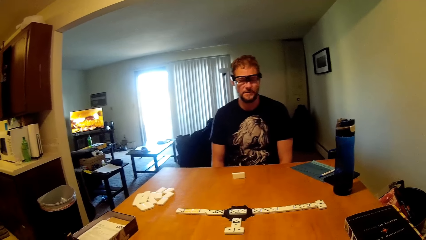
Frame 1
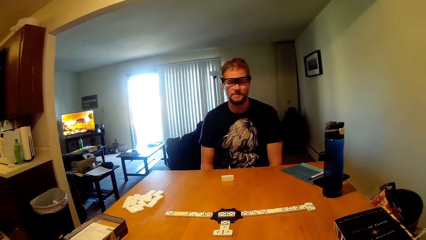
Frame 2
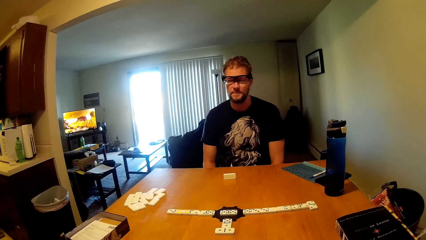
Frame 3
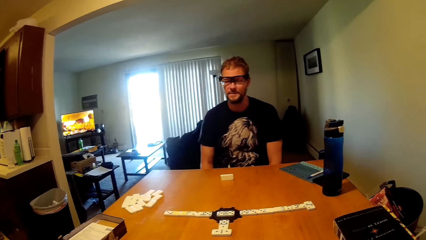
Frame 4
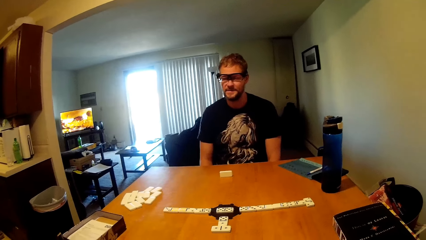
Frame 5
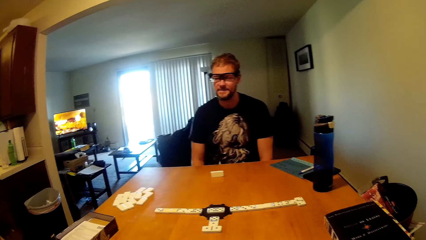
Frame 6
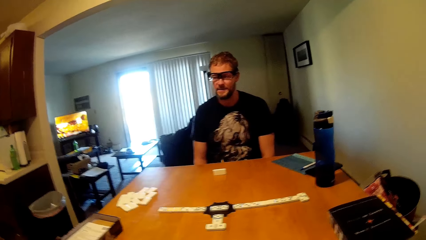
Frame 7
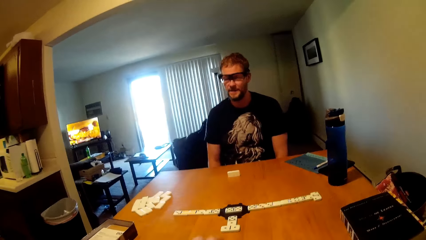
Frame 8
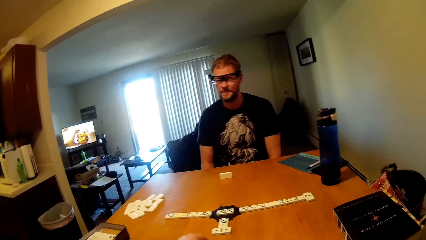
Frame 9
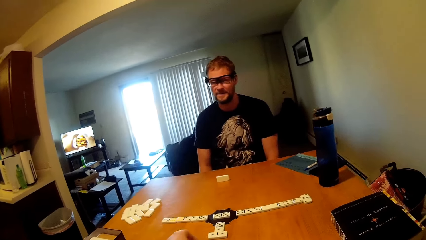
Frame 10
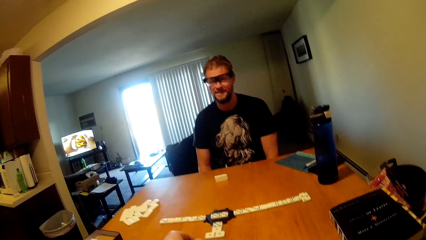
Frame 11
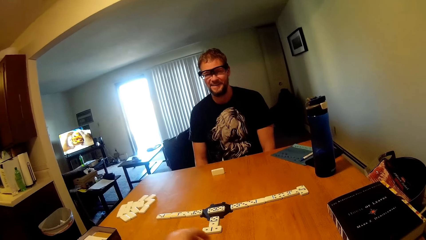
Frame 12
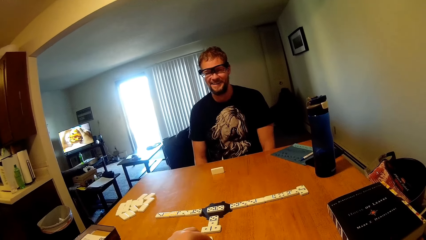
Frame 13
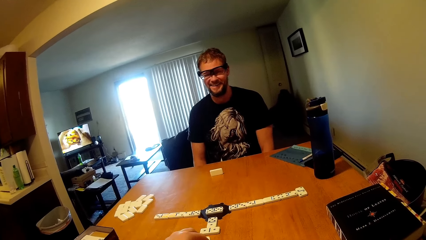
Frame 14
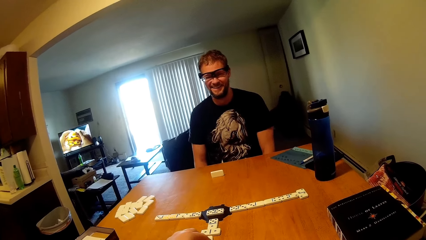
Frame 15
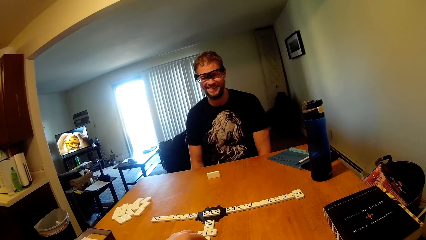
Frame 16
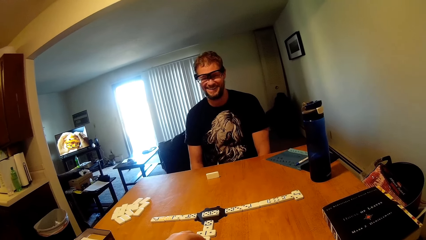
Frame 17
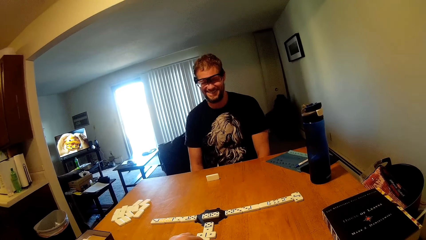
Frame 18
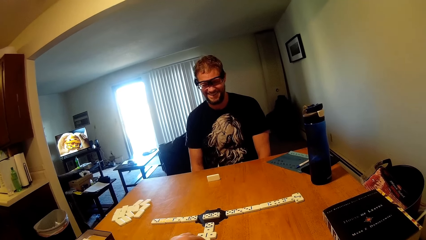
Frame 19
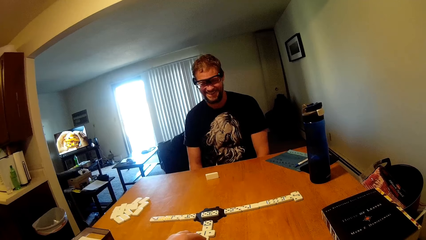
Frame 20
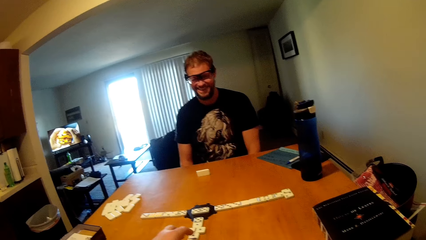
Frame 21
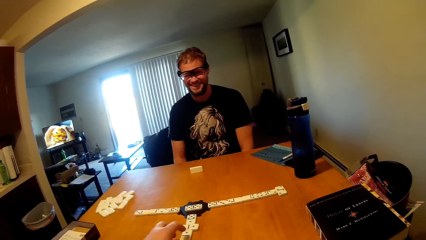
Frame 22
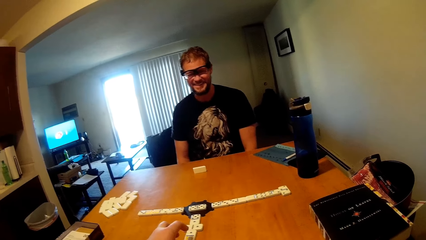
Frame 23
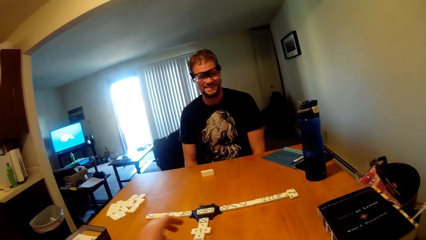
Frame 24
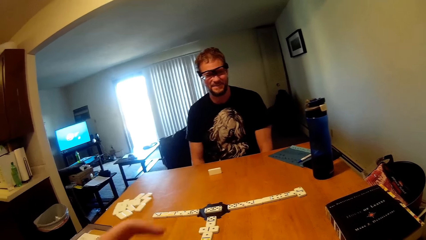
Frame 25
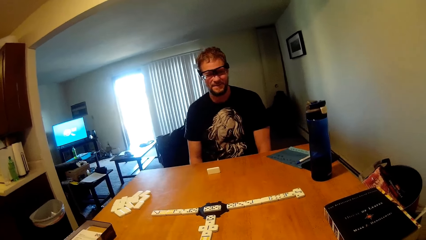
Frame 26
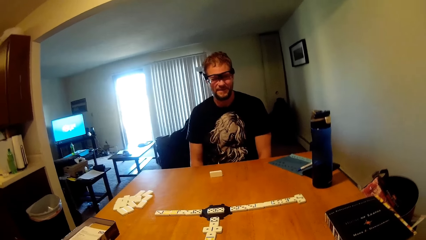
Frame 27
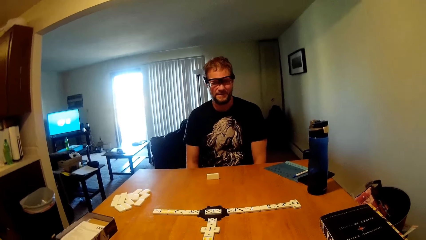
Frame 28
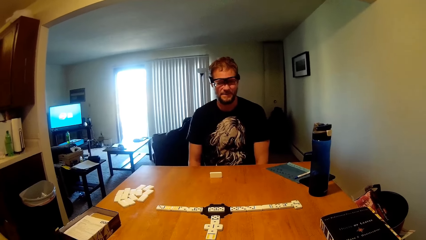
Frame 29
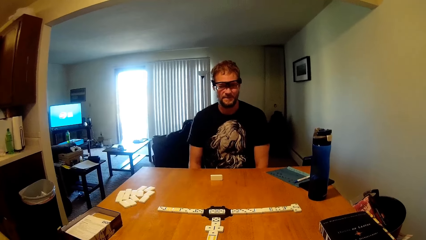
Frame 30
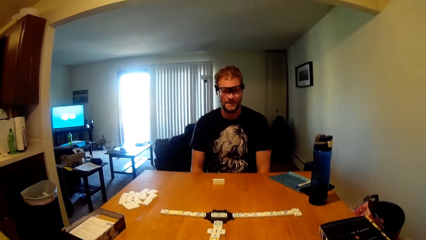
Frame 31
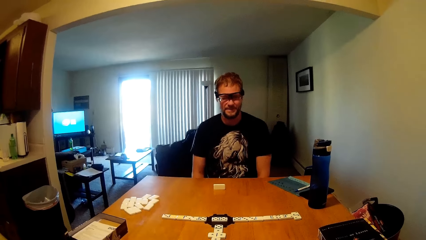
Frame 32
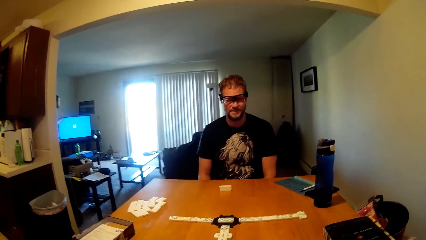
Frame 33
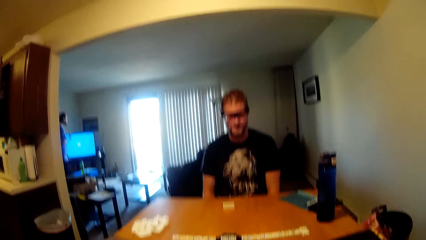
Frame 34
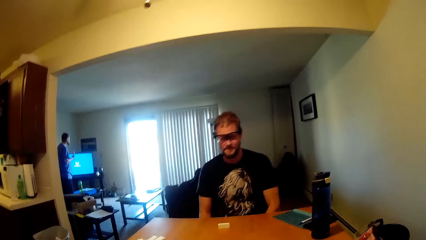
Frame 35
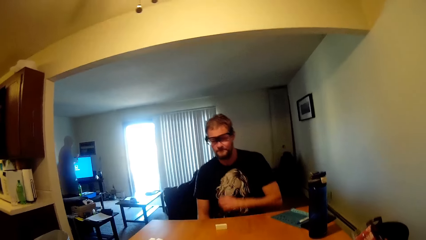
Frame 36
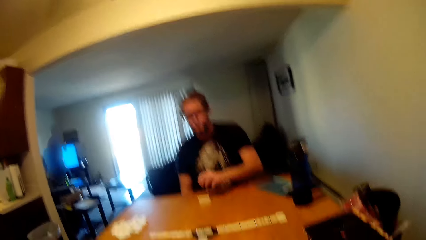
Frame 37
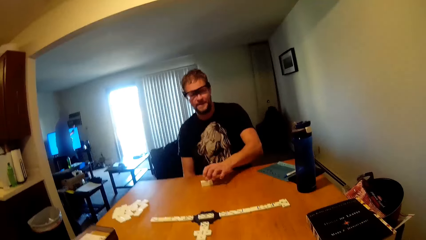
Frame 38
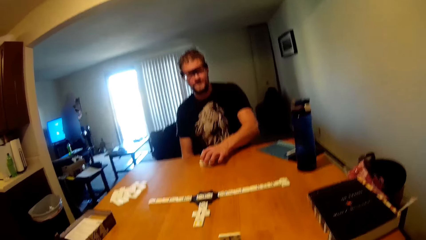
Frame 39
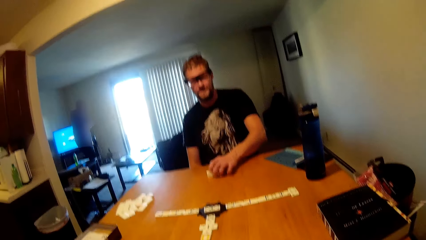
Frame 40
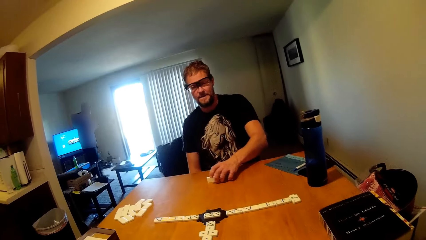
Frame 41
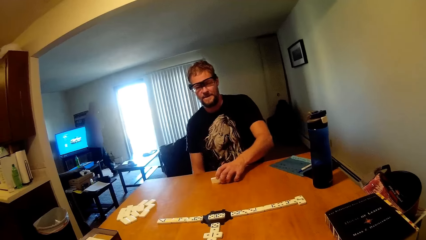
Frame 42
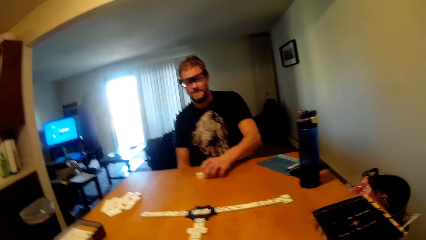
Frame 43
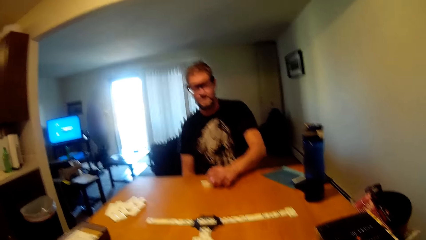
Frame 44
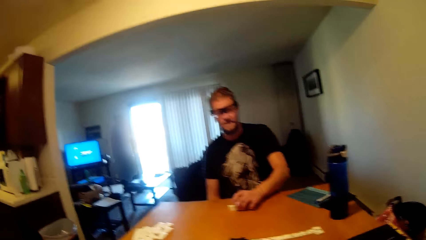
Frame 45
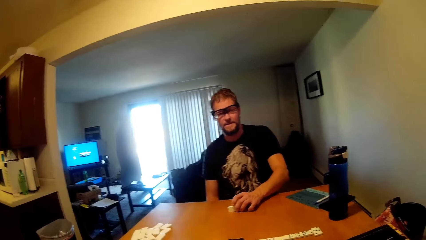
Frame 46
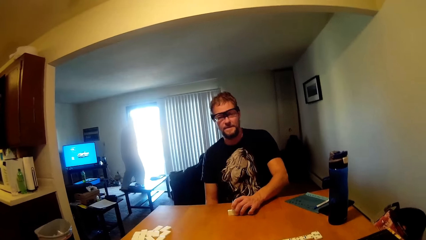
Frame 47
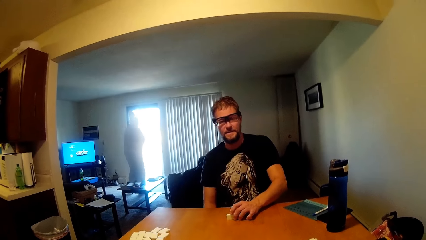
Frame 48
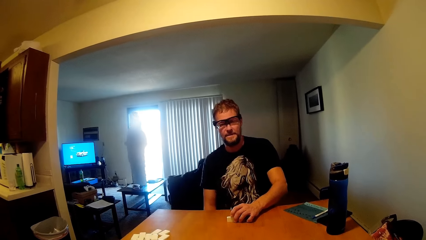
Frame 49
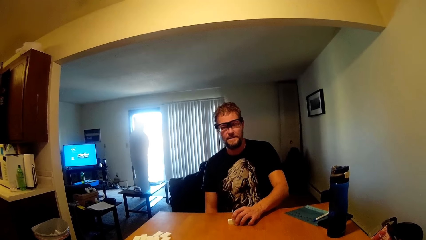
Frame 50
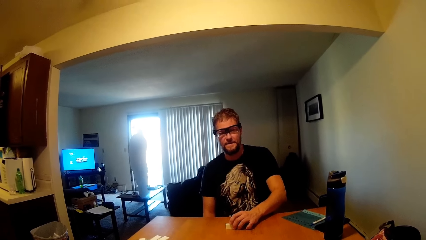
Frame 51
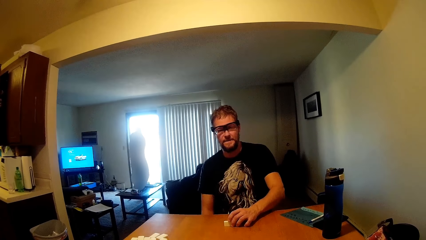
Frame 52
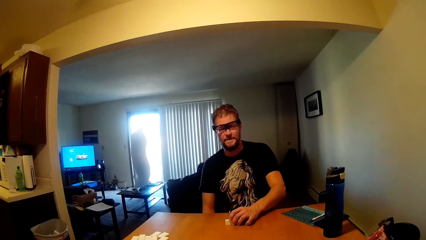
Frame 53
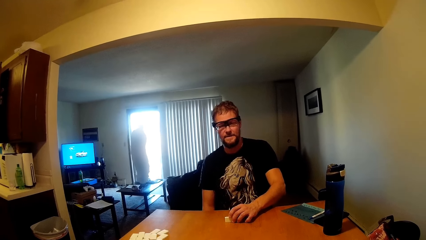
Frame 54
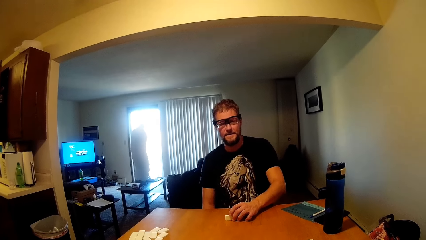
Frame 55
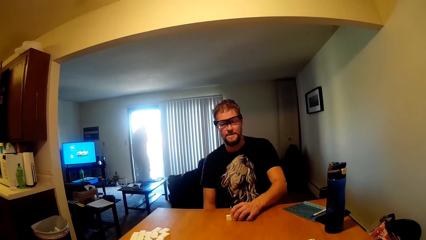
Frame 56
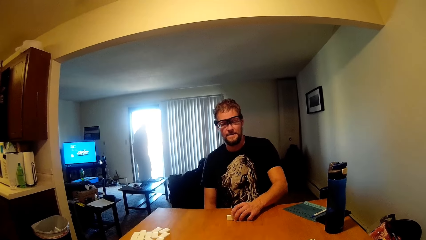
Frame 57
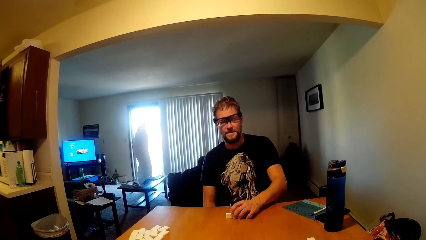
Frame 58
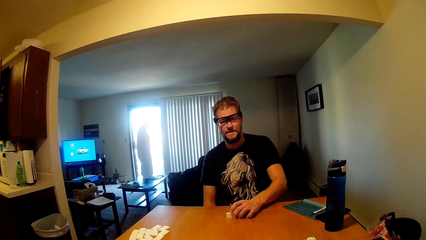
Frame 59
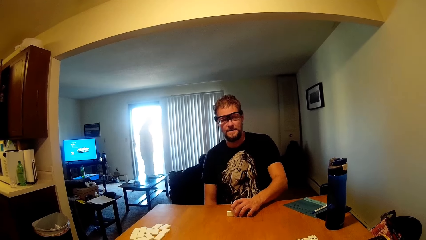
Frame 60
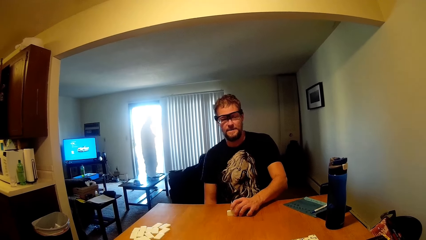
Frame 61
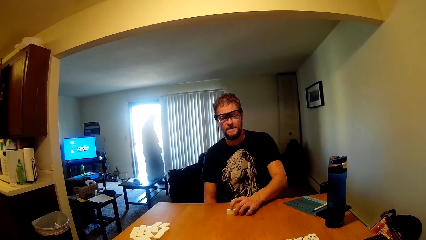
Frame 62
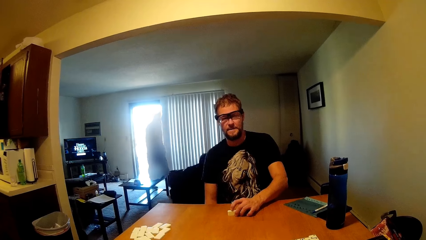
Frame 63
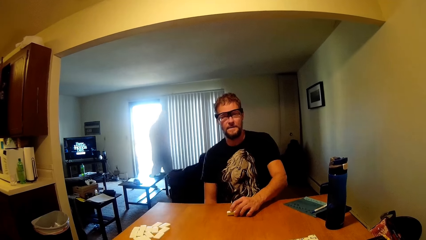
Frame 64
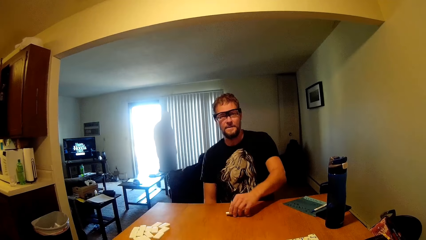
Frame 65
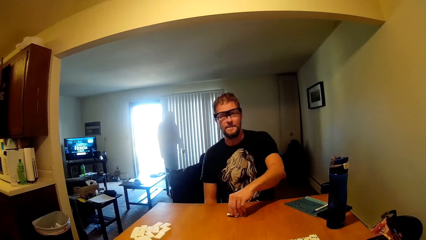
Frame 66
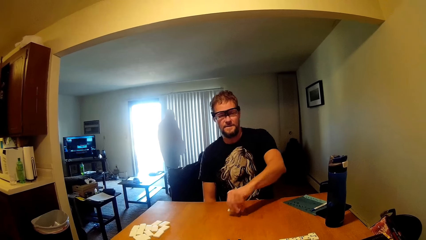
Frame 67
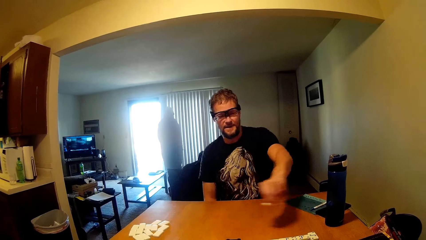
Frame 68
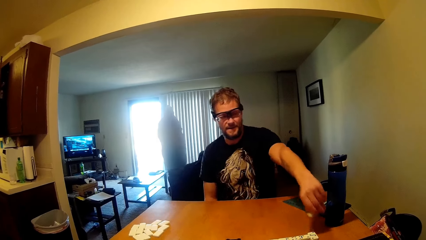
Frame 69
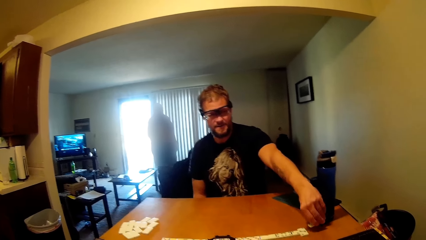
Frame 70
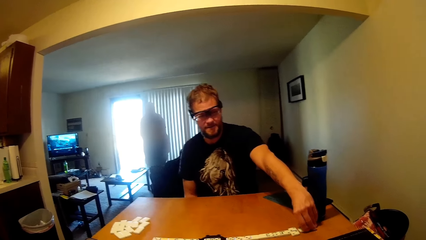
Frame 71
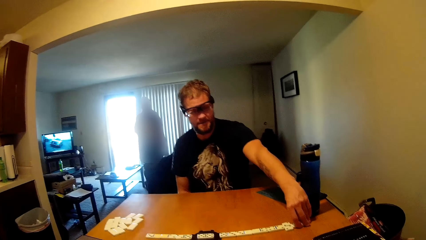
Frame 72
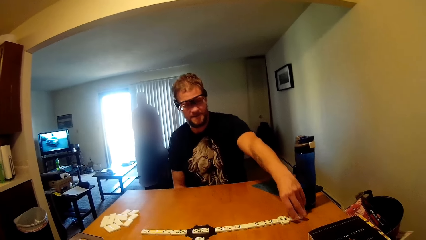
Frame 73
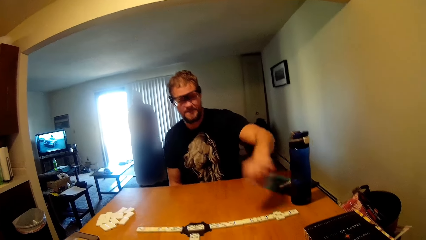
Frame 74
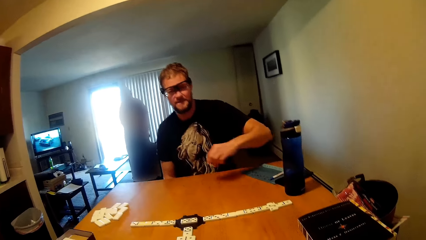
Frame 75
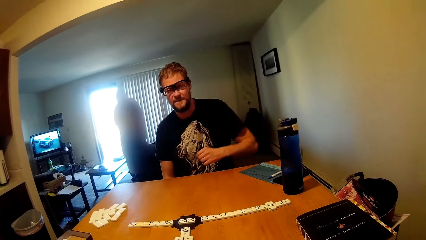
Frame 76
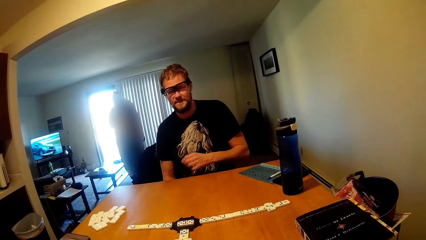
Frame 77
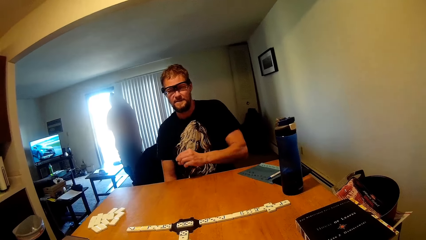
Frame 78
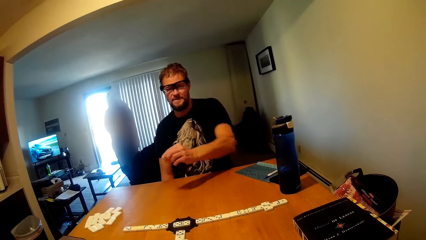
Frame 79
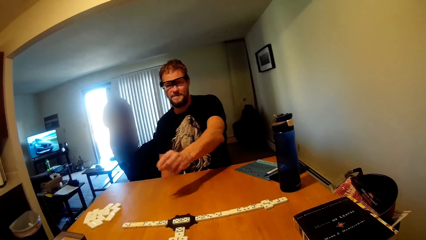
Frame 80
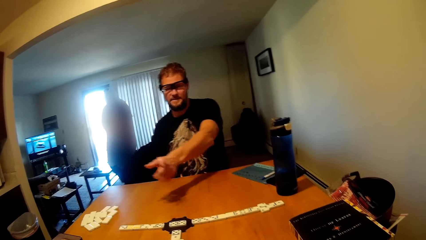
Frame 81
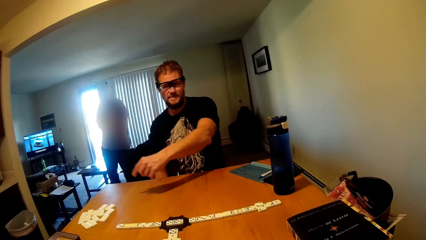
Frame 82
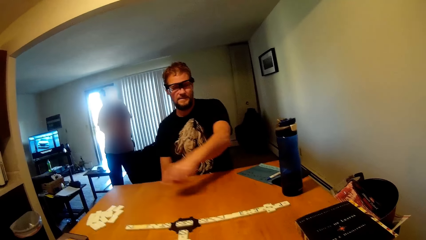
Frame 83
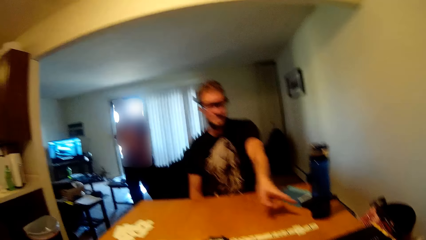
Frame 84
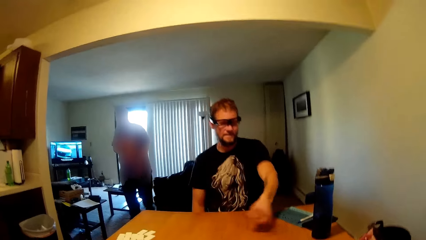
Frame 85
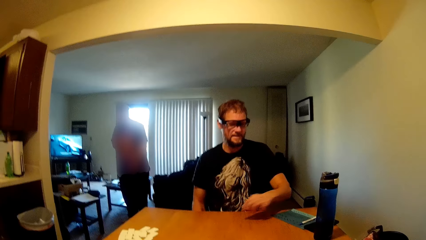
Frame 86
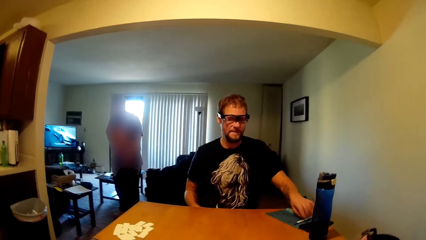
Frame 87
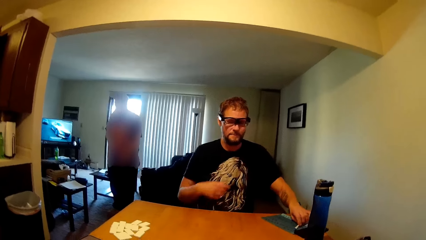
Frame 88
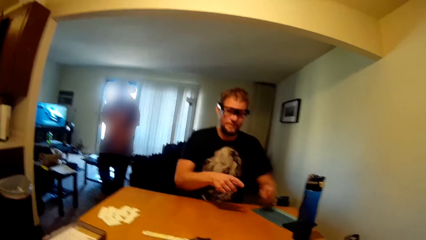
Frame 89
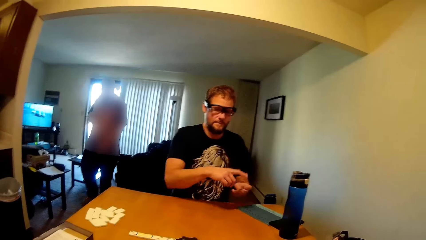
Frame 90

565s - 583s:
The camera wearer moves the game piece and arranges the scrabbles on the table. Another man walks in the house. The first man holds the scrabble on the table, carries the game piece, drops the game piece, moves the scrabble on the table, moves a hand over the table and picks up a pen.
